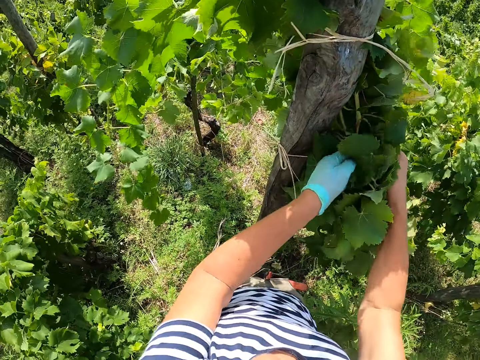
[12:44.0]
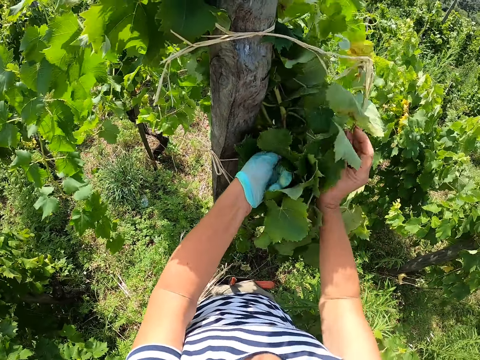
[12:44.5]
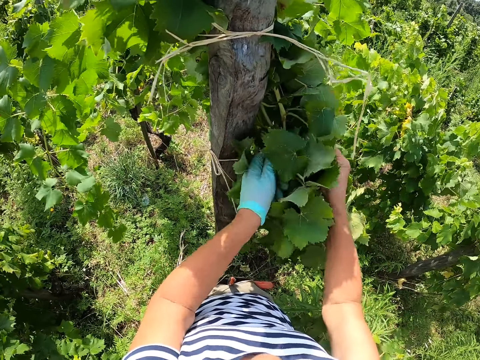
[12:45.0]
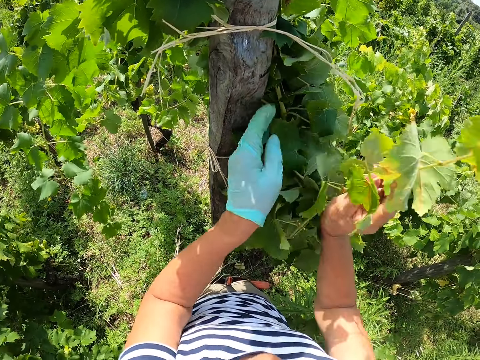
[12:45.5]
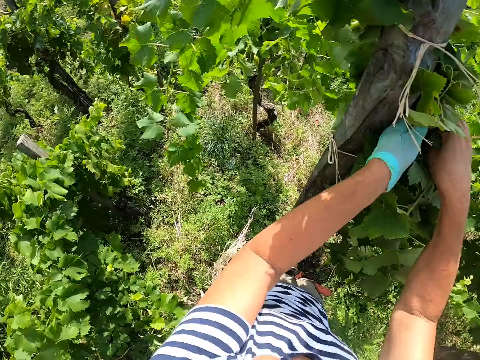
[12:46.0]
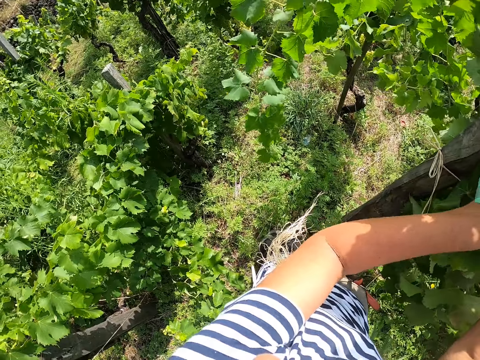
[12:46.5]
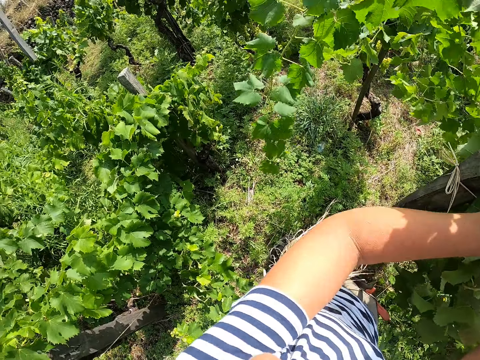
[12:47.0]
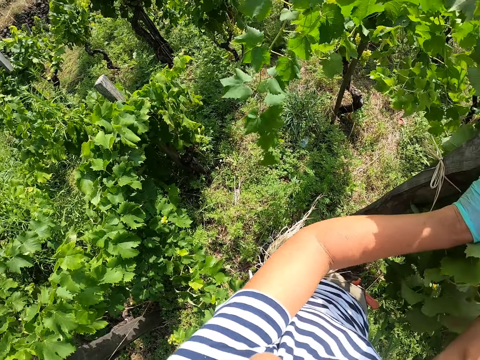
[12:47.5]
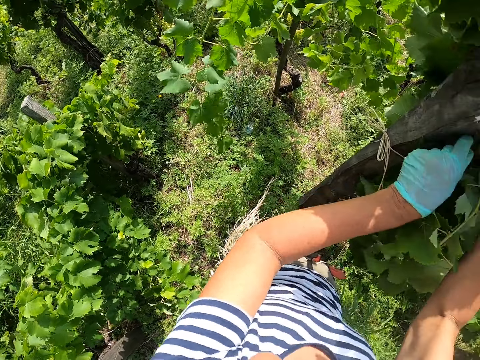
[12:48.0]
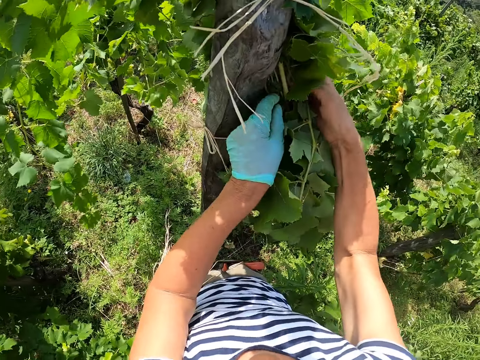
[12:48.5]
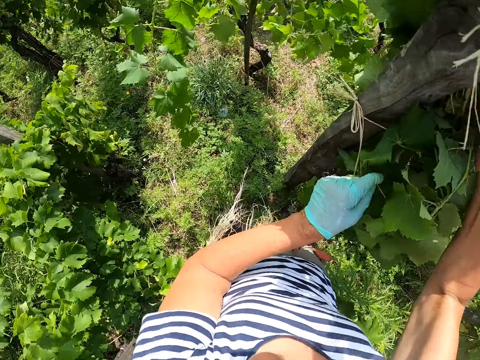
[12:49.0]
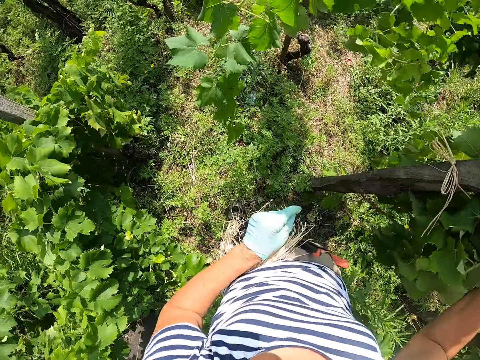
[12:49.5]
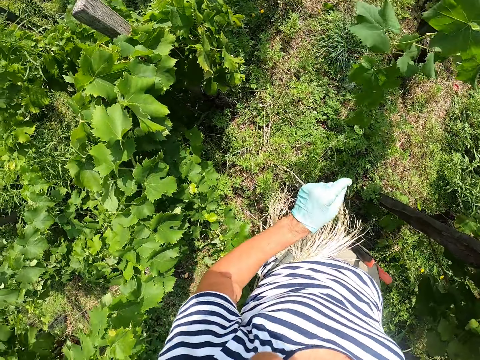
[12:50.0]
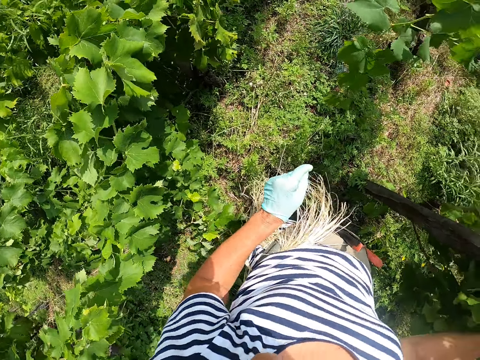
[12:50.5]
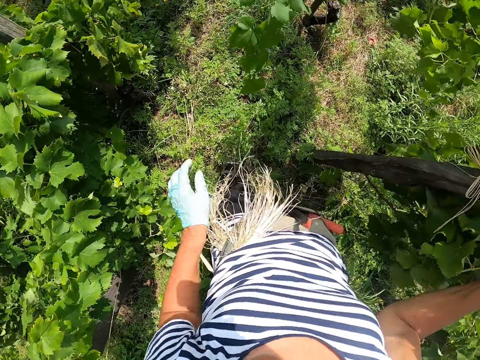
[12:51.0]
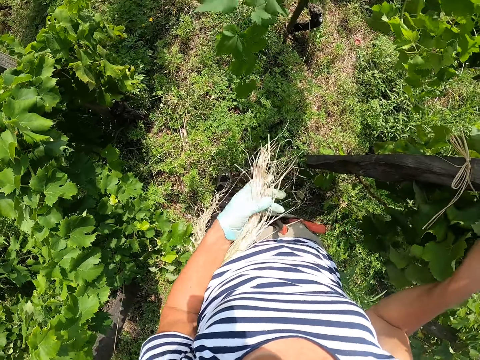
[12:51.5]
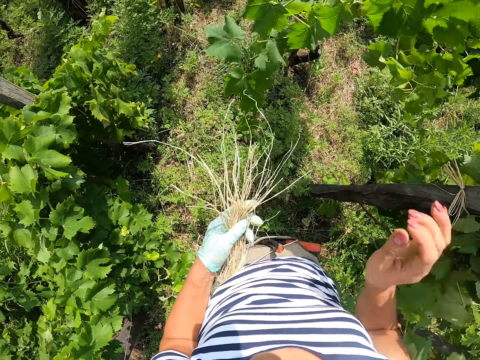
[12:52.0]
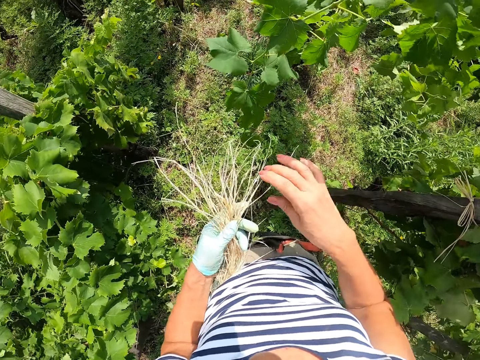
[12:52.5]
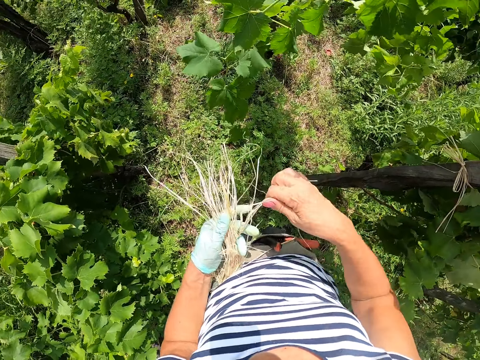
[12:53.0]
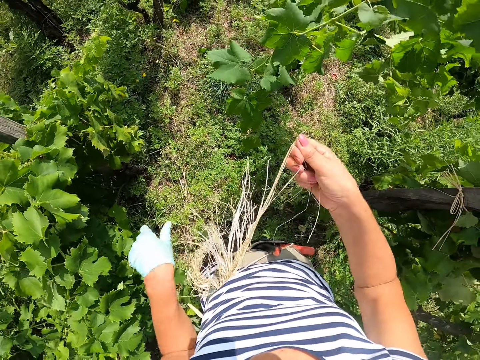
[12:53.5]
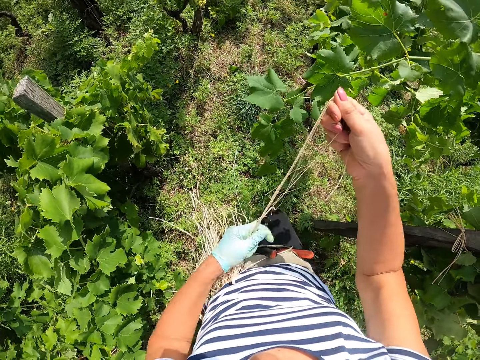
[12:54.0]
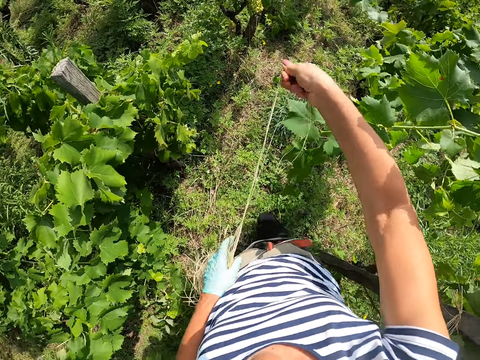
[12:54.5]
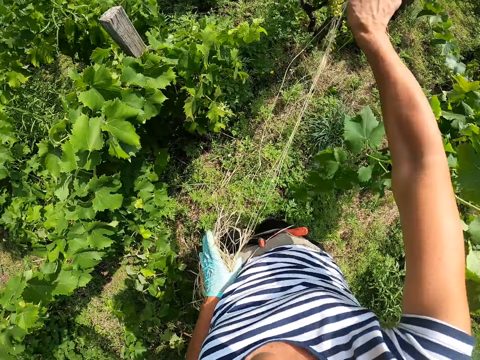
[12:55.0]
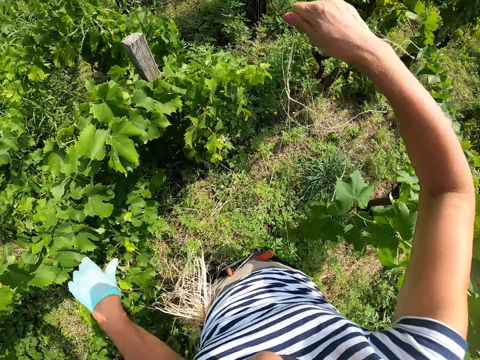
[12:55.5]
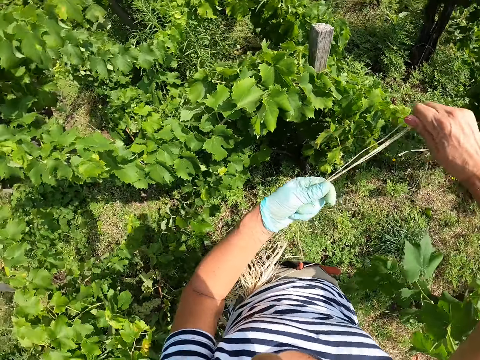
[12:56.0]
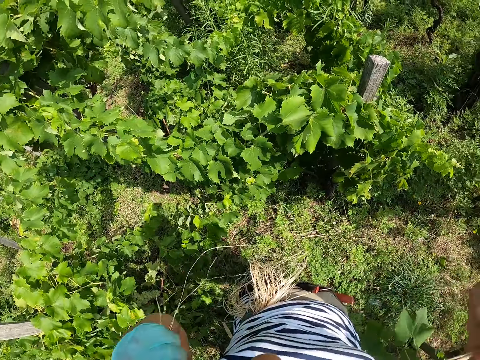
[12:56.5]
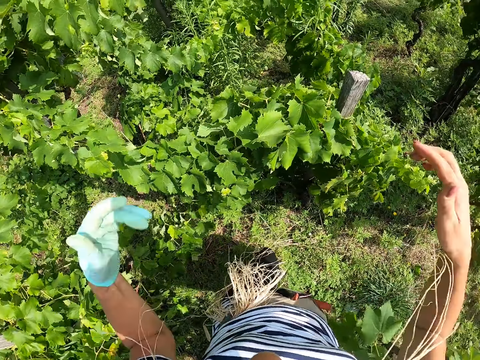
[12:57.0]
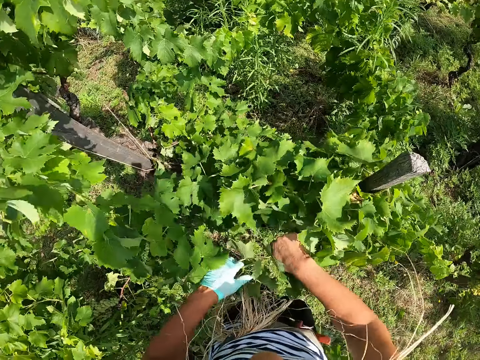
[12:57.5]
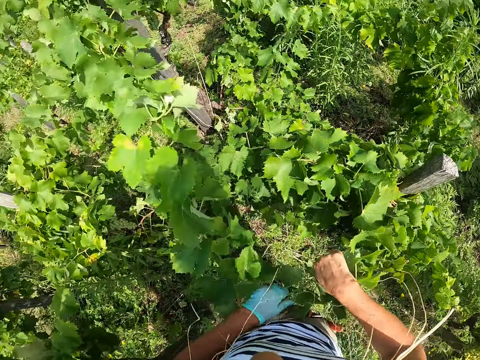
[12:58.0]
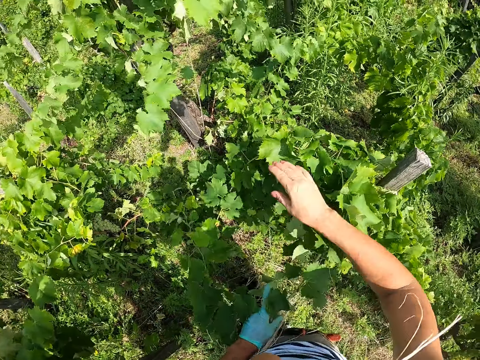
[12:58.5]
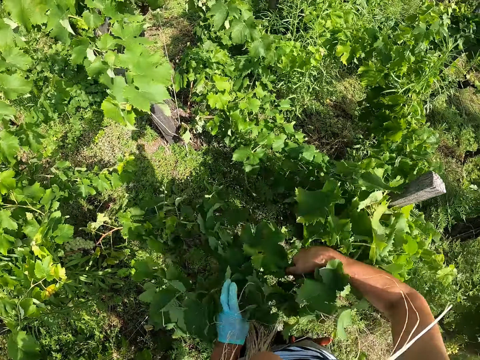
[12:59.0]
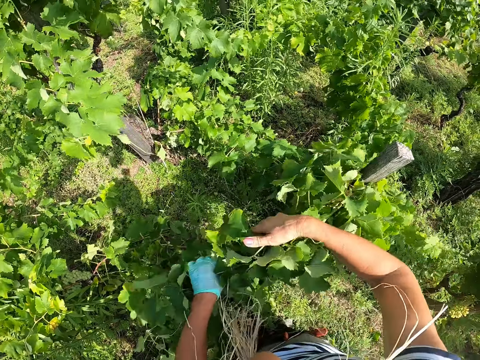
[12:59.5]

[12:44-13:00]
The camera wearer inserts the plant into other plants on a pole. She holds the strings. She pulls out a rope from a bunch of ropes on her hip. She bites the strings. She breaks the branch. She gathers plants around the pole.

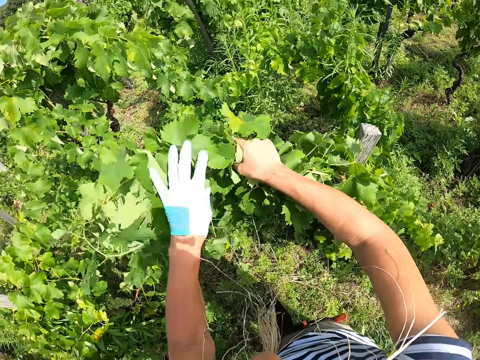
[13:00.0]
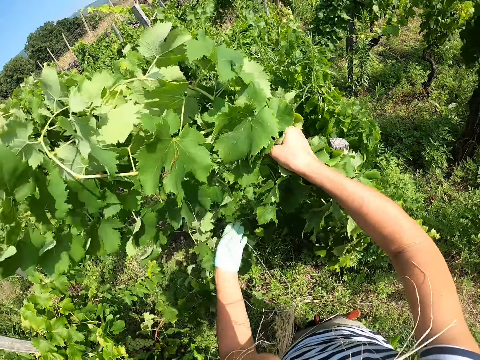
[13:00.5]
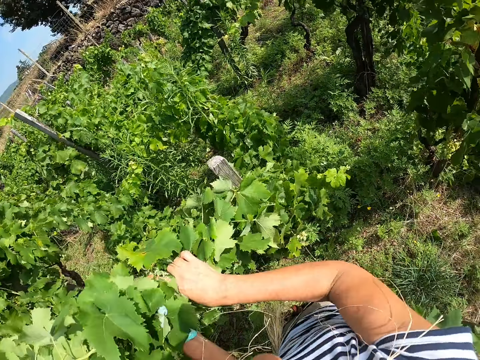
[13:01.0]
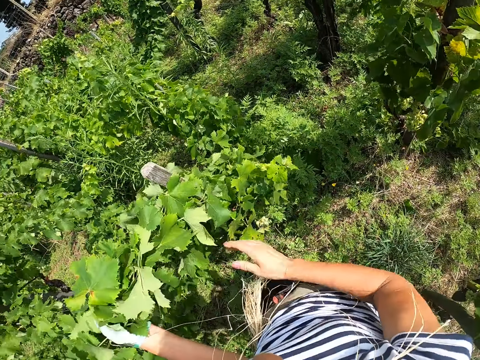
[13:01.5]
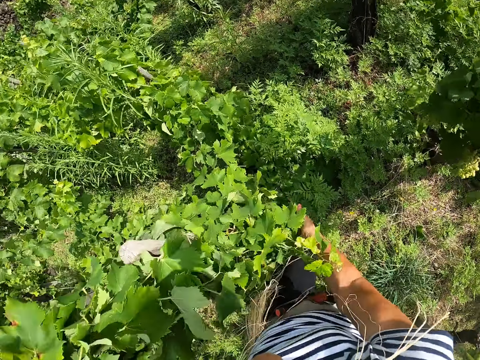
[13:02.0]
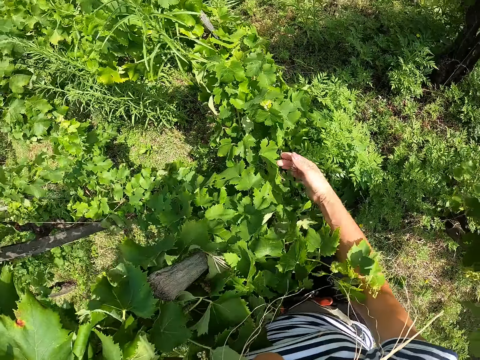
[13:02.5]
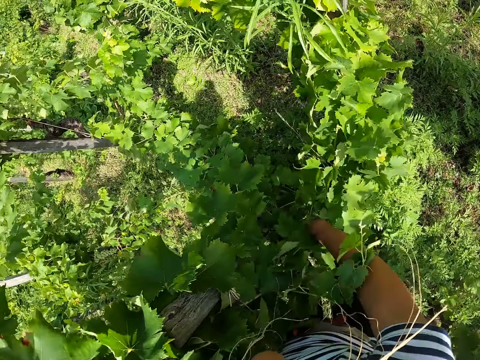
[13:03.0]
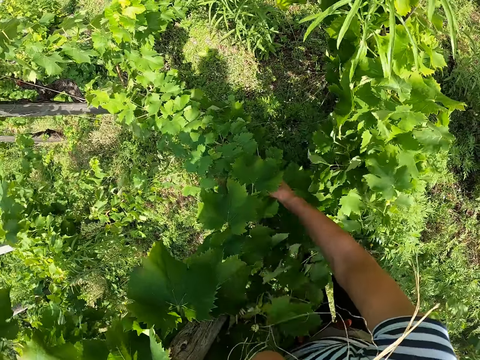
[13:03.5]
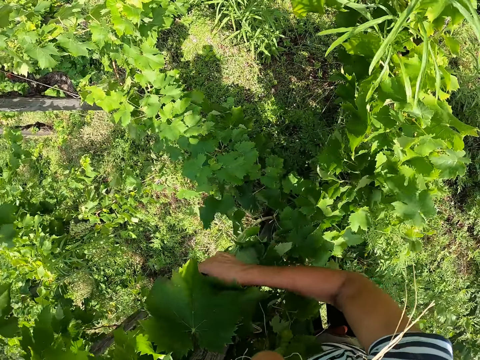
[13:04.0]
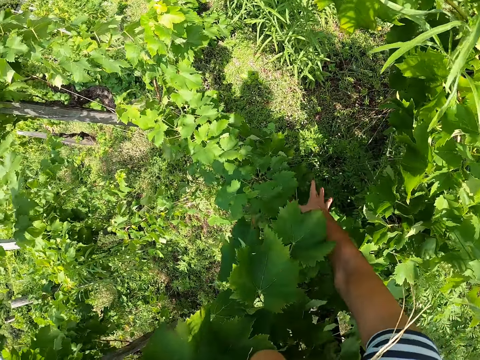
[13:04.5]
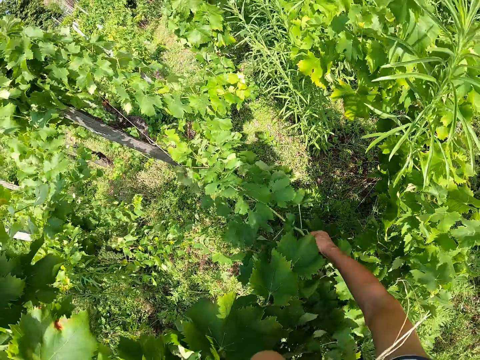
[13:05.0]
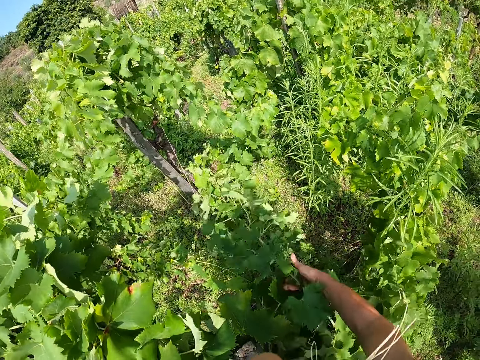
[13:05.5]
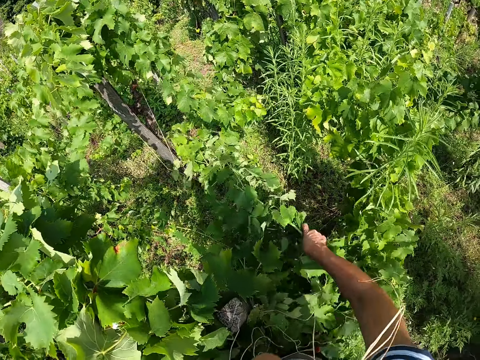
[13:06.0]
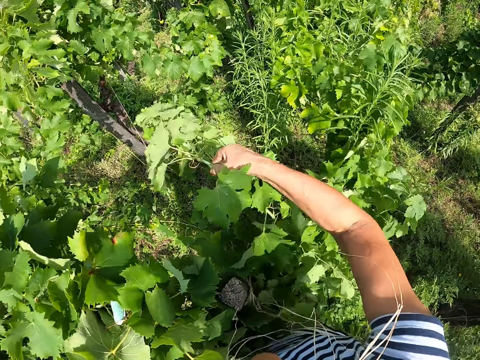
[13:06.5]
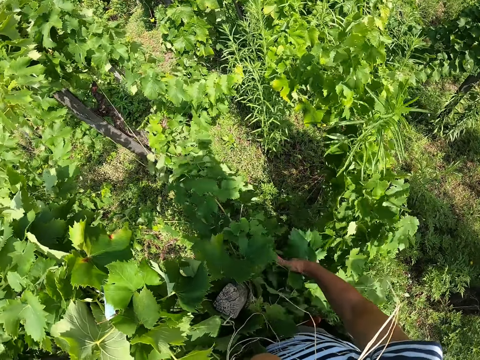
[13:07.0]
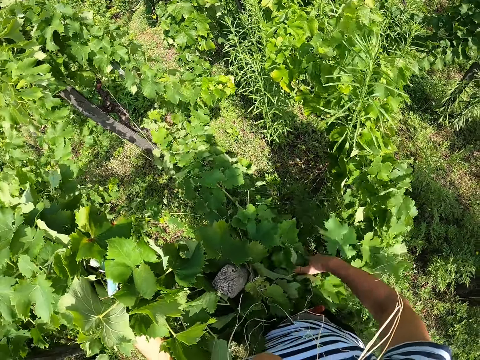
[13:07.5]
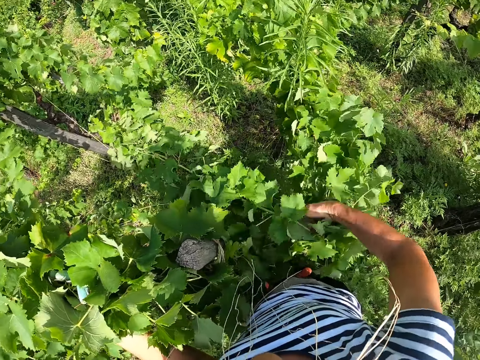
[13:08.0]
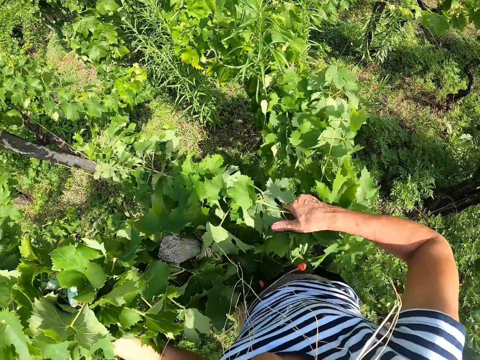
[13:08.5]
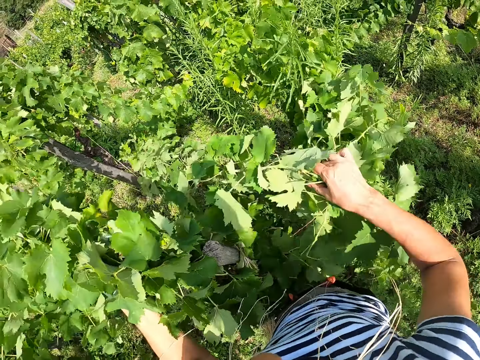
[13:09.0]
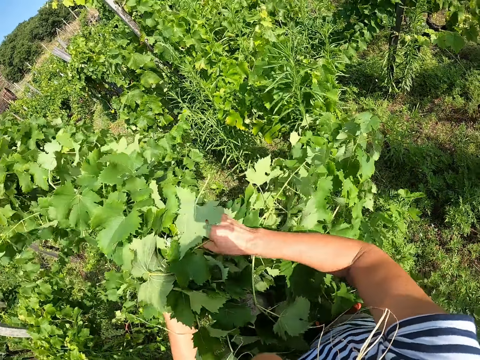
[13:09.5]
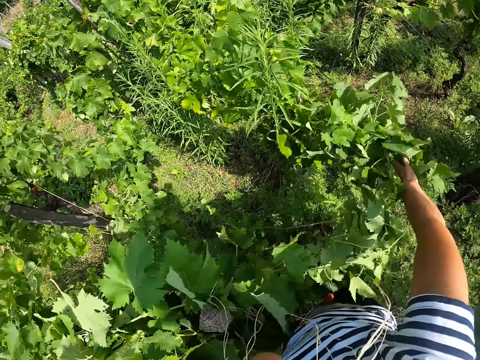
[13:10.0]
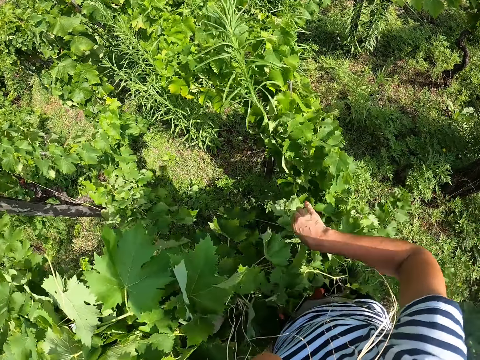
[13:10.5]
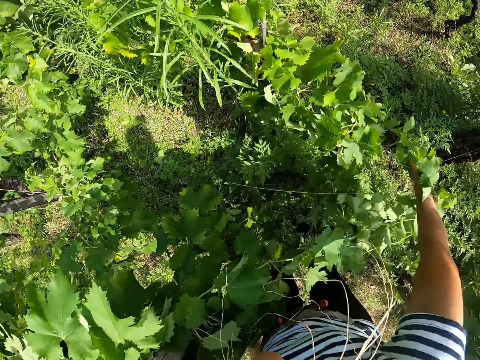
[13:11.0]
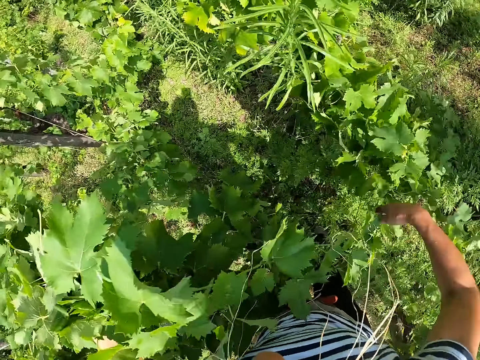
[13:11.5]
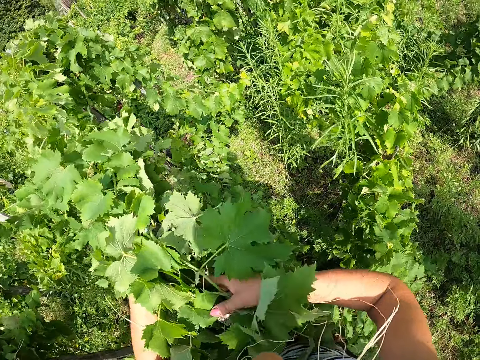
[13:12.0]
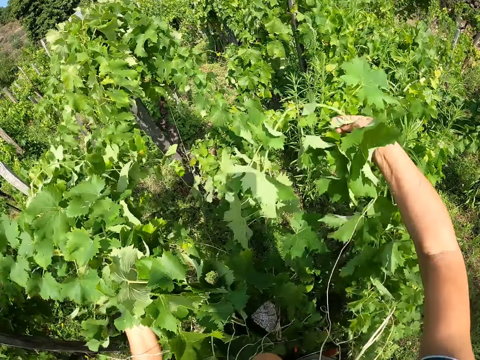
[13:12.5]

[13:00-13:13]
The camera wearer picks the branches.
